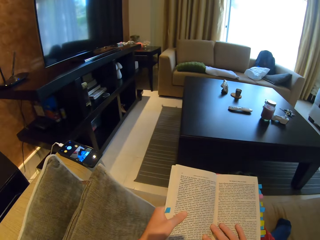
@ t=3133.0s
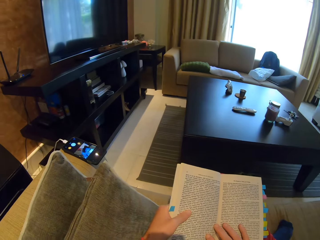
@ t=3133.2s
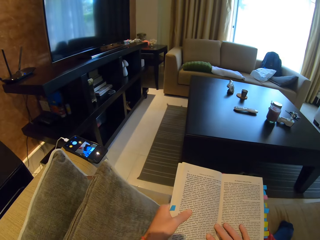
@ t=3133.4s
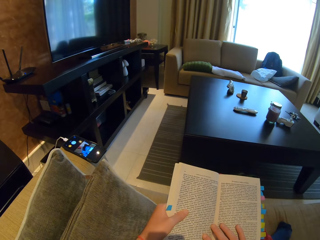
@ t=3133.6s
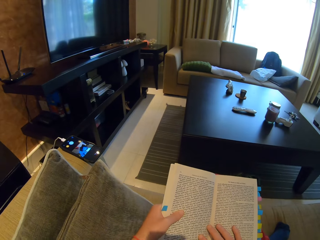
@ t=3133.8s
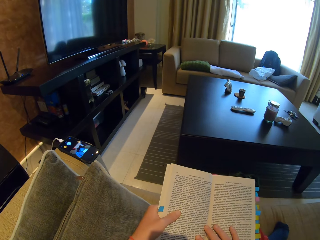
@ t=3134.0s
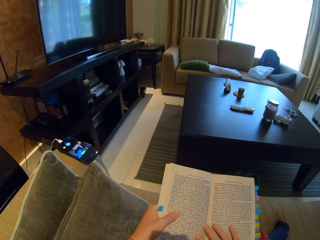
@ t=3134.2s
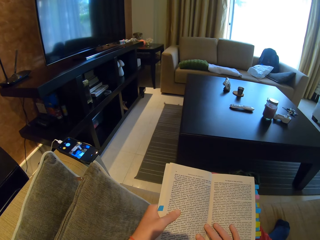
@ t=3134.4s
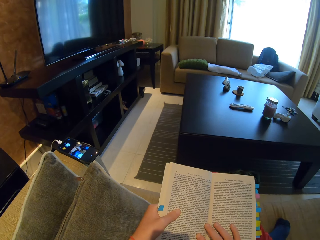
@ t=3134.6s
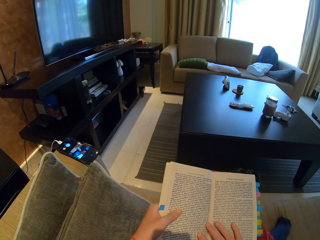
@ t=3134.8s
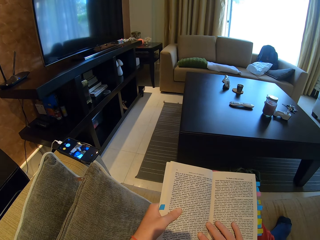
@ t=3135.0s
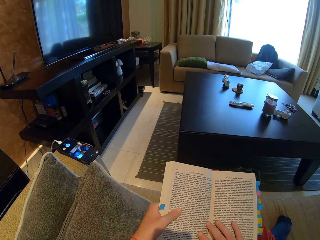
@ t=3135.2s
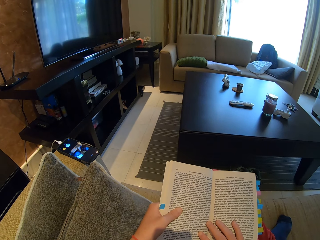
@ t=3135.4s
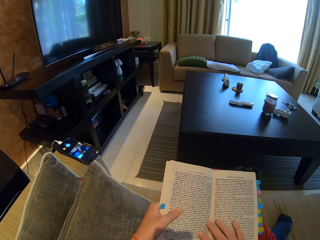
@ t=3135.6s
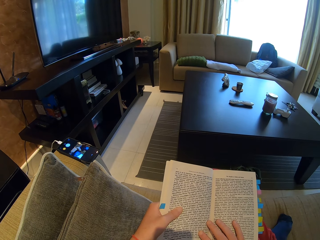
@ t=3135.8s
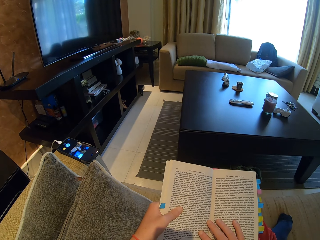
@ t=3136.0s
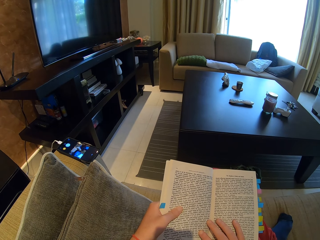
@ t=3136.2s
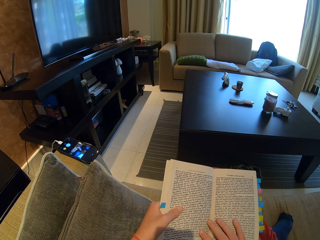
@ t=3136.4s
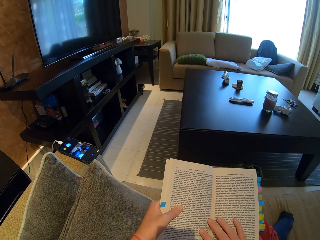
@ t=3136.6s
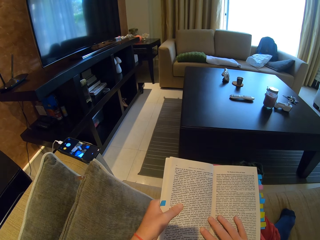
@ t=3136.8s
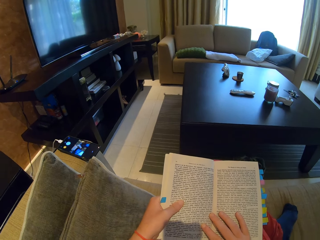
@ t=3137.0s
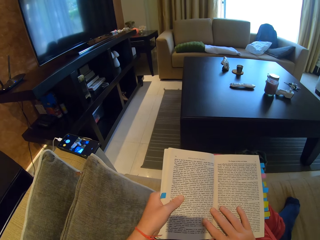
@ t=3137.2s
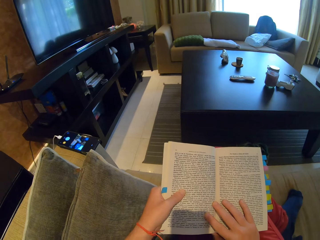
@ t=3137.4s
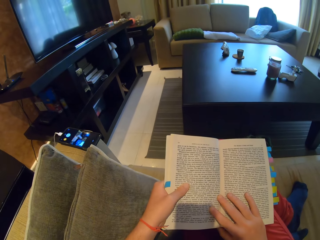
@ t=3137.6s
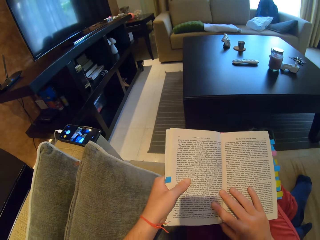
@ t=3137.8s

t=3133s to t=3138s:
The camera wearer reads the book.
